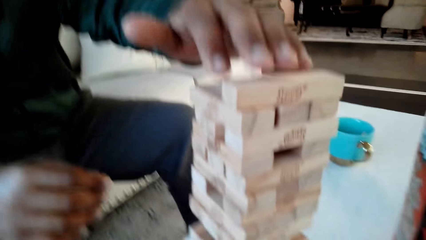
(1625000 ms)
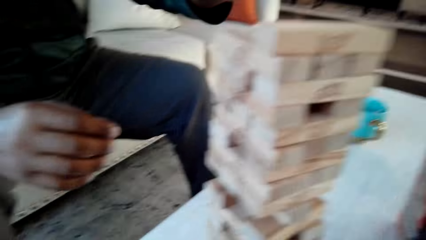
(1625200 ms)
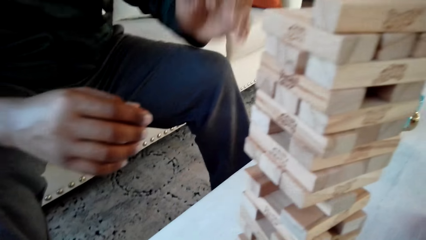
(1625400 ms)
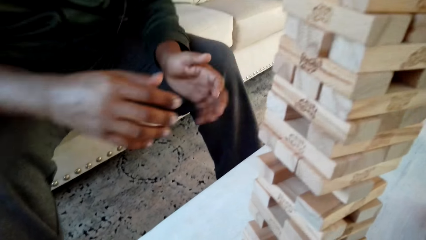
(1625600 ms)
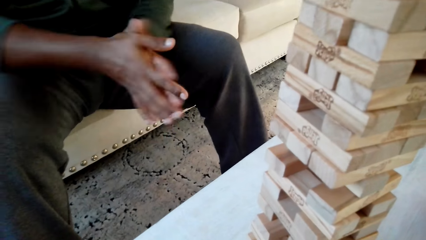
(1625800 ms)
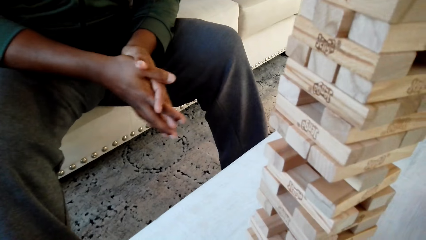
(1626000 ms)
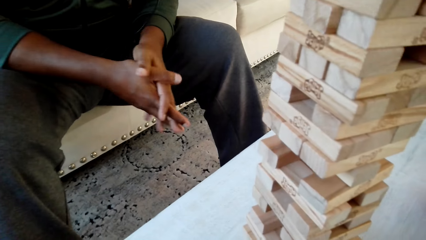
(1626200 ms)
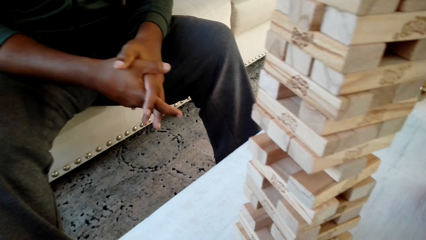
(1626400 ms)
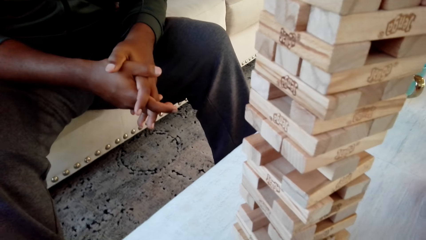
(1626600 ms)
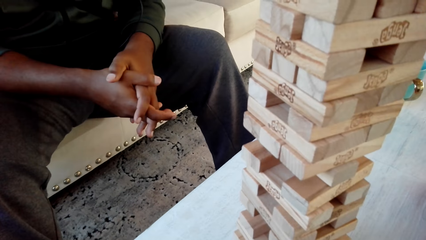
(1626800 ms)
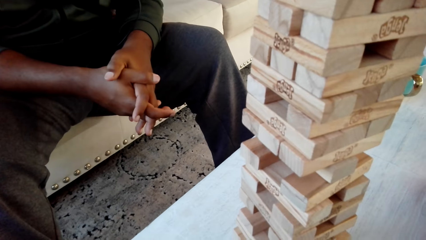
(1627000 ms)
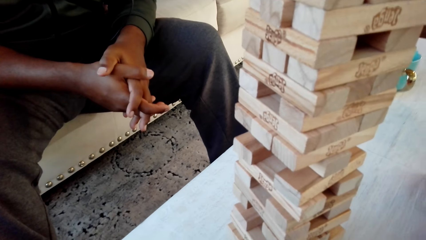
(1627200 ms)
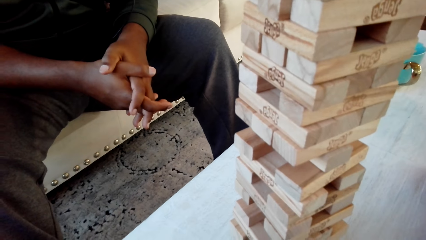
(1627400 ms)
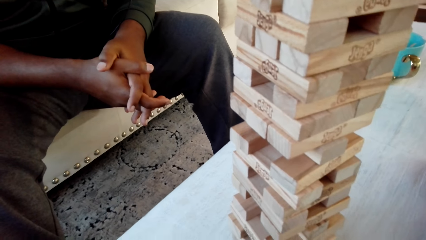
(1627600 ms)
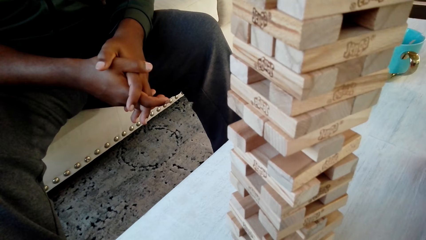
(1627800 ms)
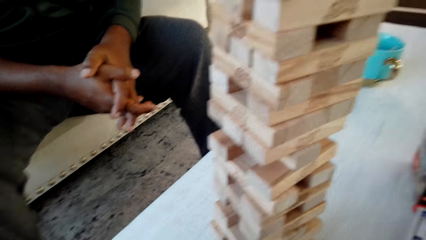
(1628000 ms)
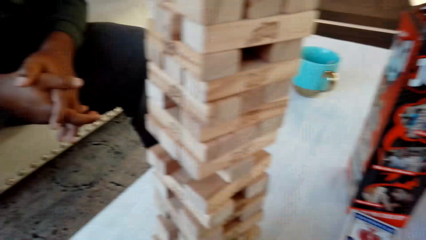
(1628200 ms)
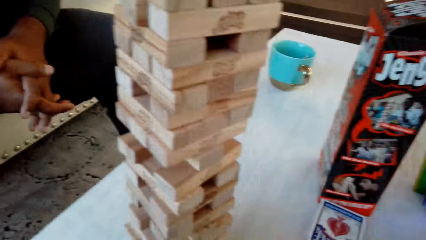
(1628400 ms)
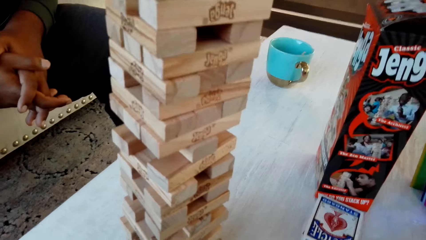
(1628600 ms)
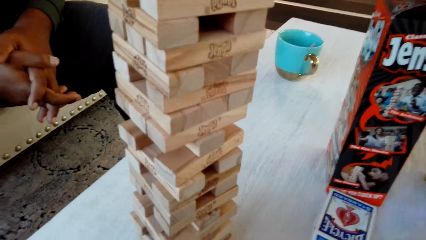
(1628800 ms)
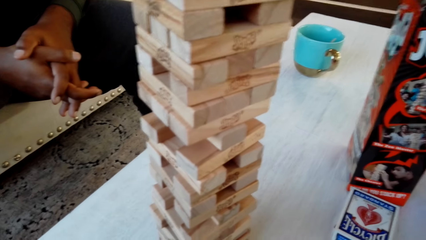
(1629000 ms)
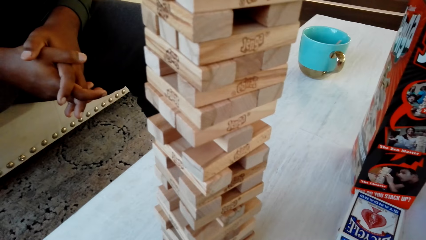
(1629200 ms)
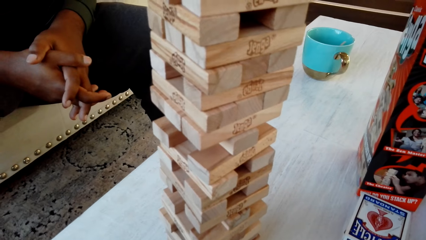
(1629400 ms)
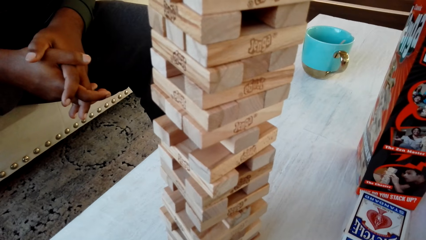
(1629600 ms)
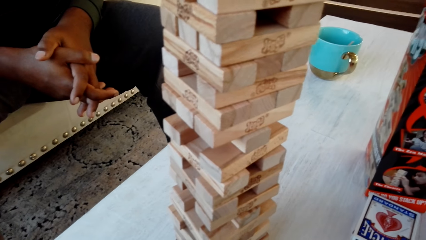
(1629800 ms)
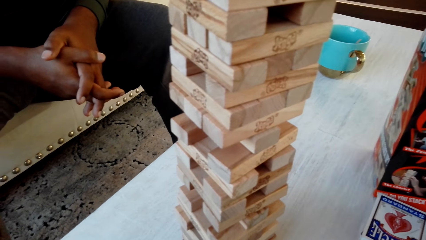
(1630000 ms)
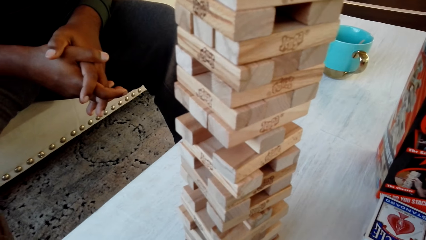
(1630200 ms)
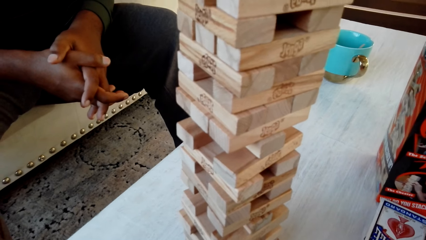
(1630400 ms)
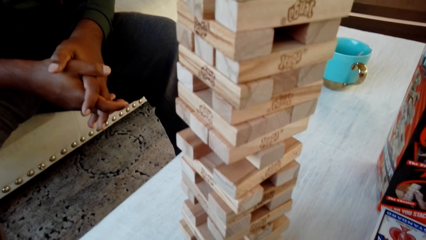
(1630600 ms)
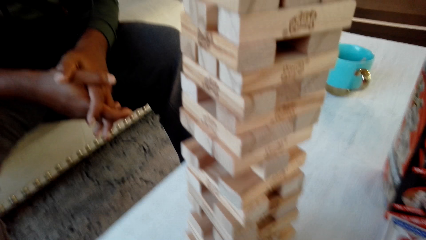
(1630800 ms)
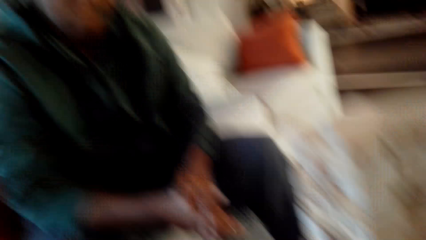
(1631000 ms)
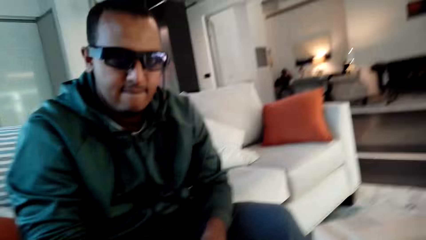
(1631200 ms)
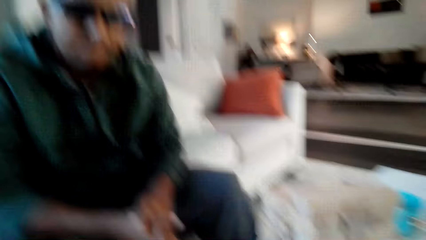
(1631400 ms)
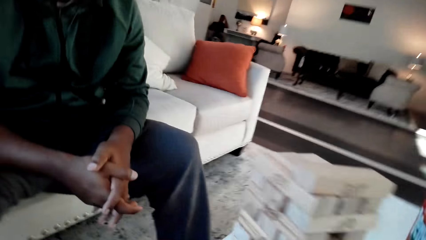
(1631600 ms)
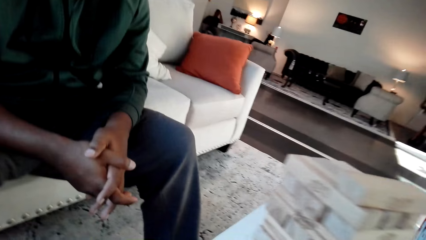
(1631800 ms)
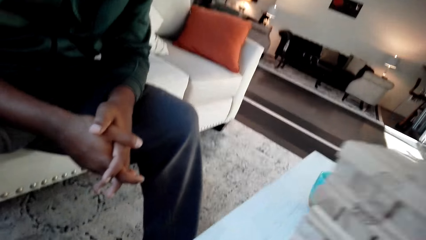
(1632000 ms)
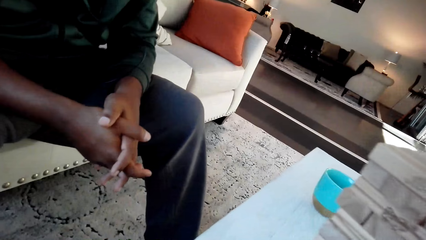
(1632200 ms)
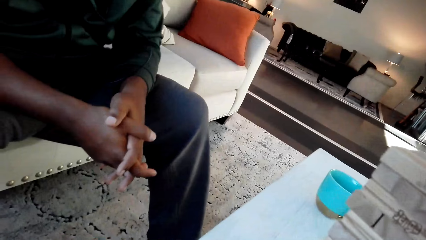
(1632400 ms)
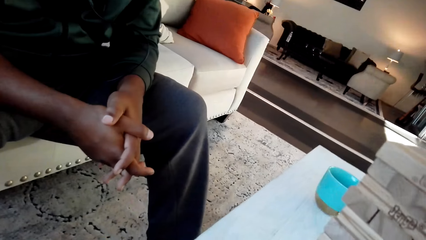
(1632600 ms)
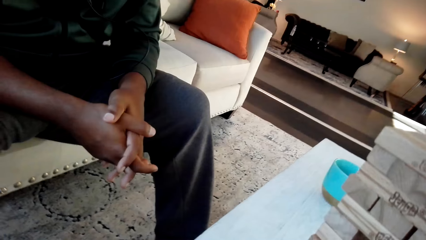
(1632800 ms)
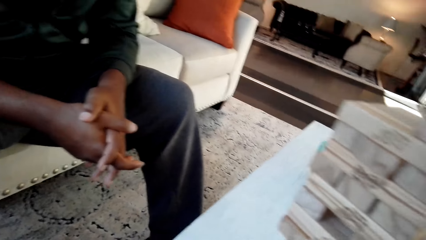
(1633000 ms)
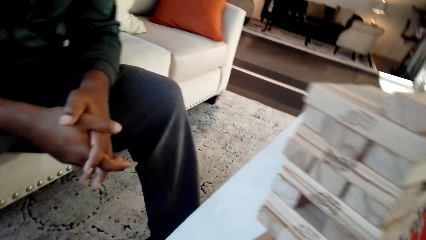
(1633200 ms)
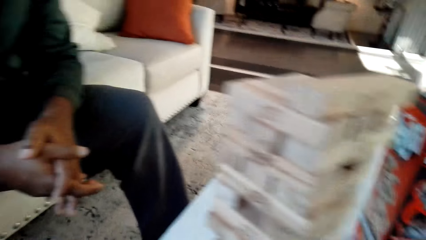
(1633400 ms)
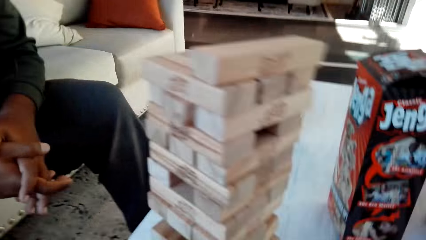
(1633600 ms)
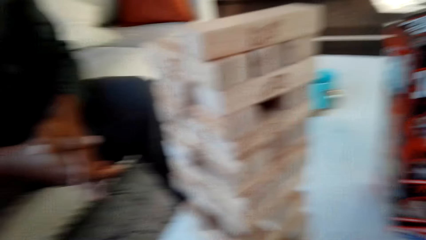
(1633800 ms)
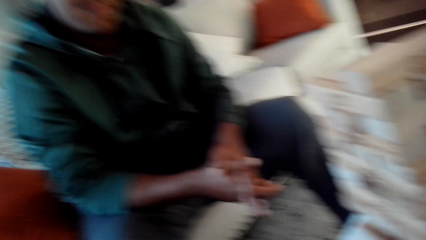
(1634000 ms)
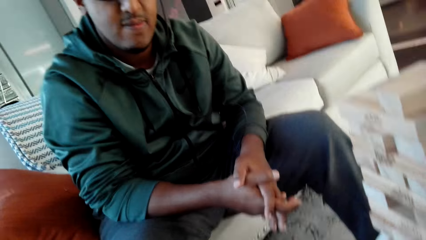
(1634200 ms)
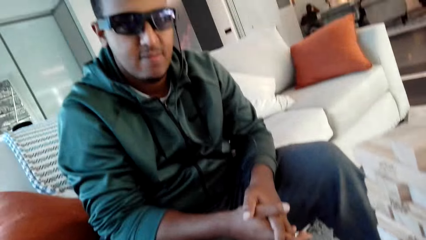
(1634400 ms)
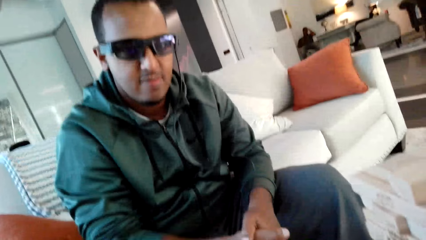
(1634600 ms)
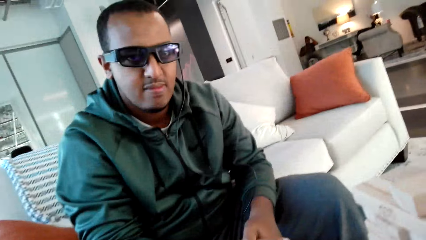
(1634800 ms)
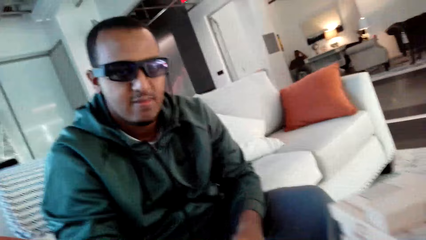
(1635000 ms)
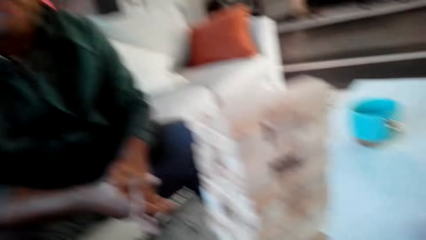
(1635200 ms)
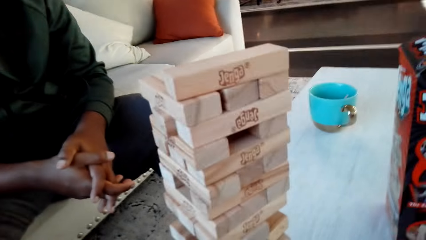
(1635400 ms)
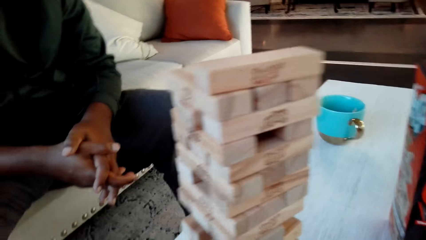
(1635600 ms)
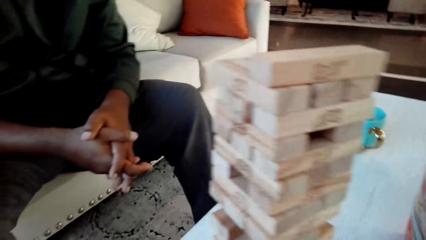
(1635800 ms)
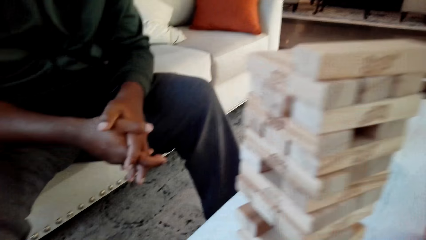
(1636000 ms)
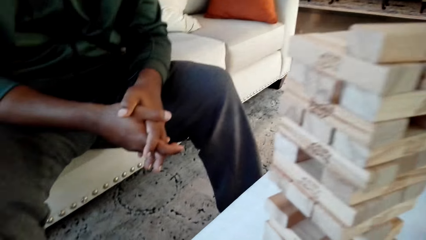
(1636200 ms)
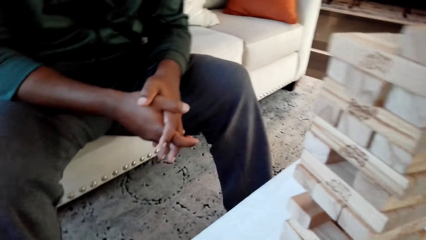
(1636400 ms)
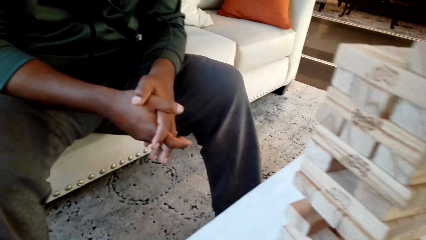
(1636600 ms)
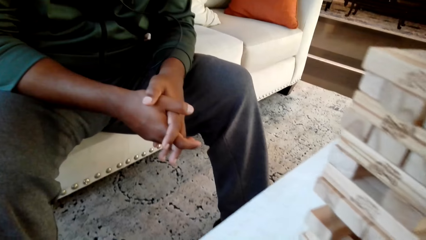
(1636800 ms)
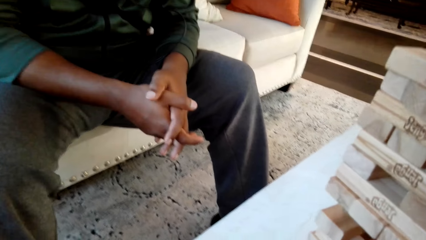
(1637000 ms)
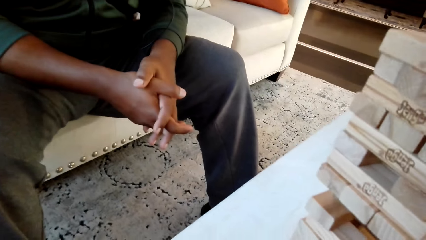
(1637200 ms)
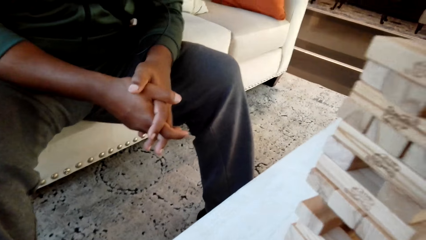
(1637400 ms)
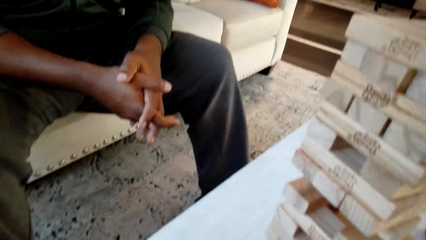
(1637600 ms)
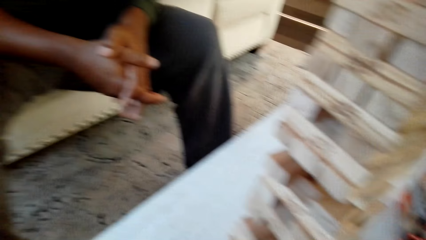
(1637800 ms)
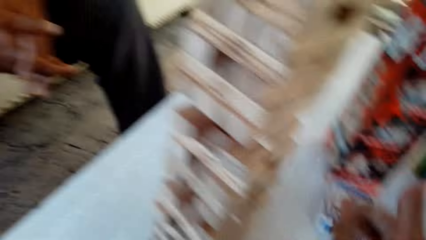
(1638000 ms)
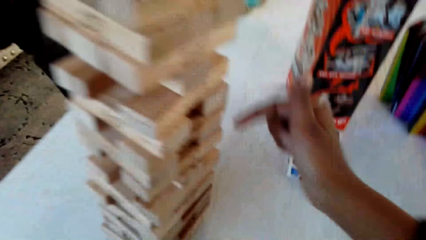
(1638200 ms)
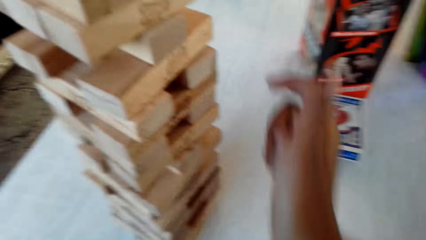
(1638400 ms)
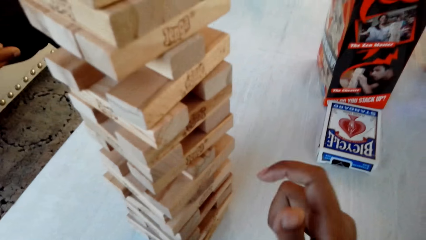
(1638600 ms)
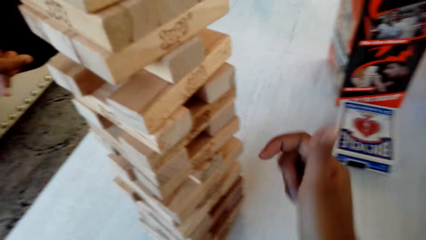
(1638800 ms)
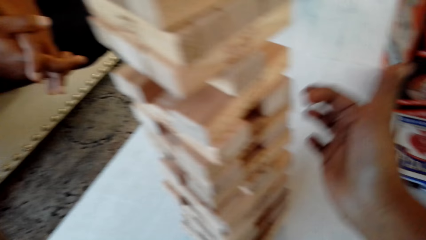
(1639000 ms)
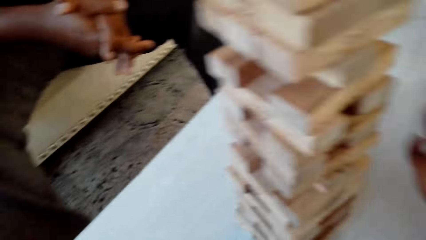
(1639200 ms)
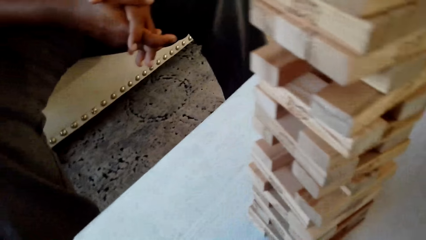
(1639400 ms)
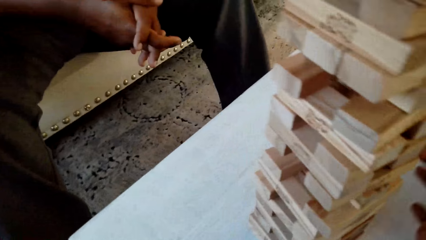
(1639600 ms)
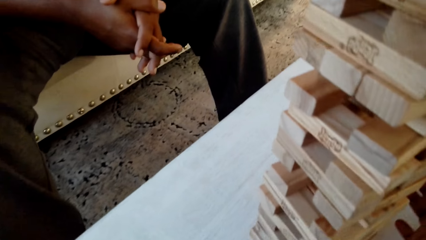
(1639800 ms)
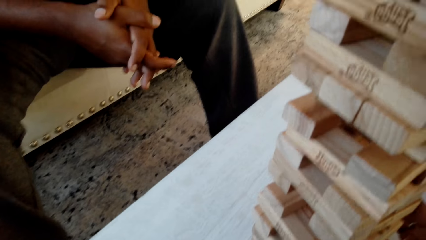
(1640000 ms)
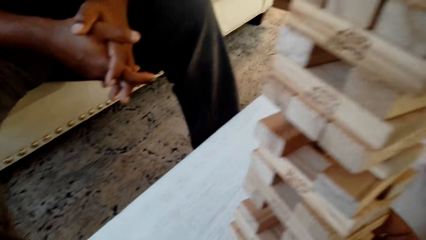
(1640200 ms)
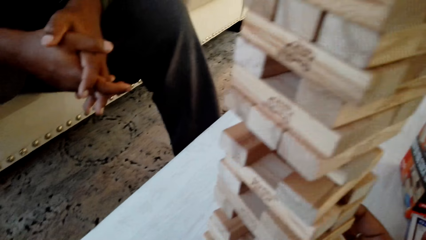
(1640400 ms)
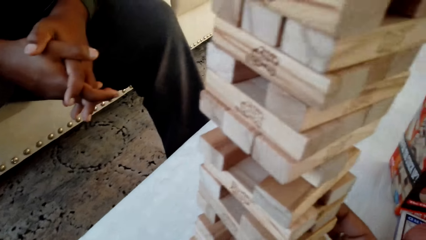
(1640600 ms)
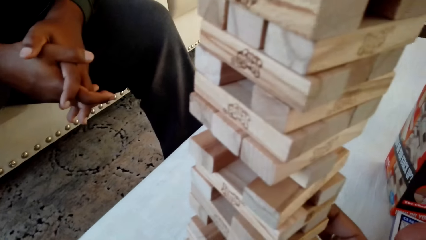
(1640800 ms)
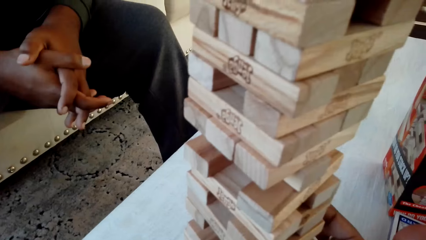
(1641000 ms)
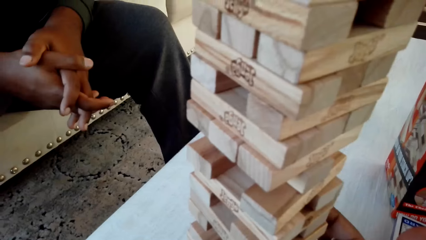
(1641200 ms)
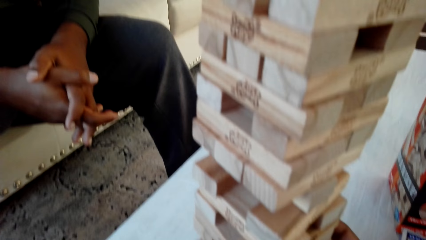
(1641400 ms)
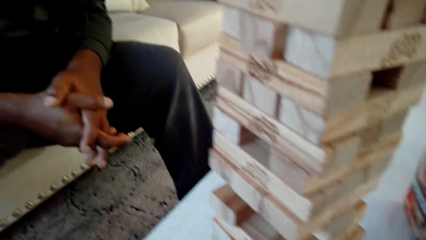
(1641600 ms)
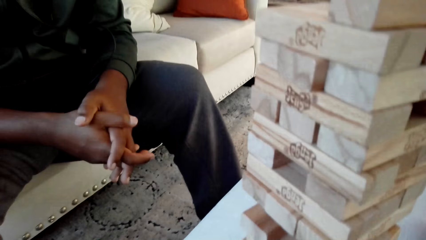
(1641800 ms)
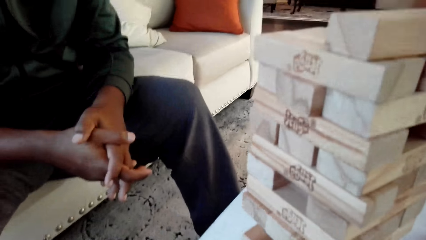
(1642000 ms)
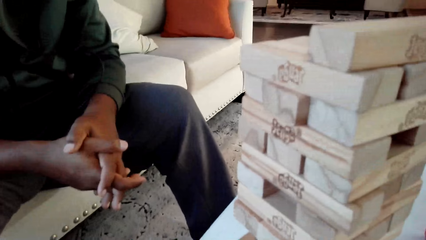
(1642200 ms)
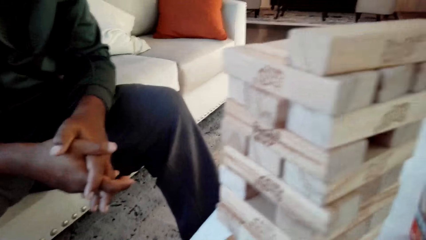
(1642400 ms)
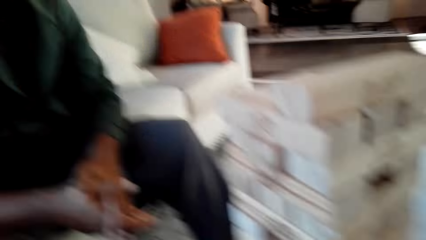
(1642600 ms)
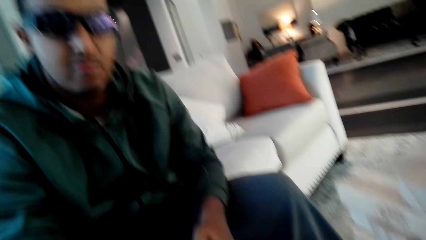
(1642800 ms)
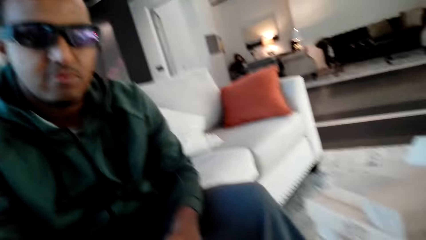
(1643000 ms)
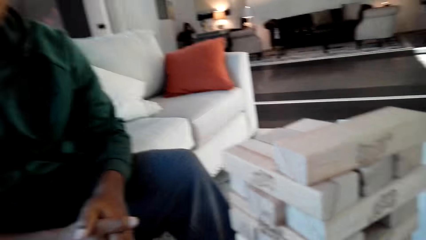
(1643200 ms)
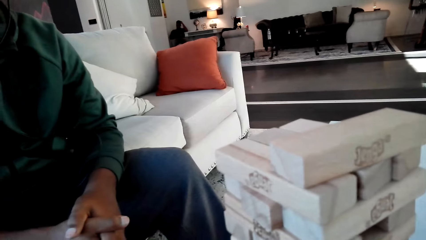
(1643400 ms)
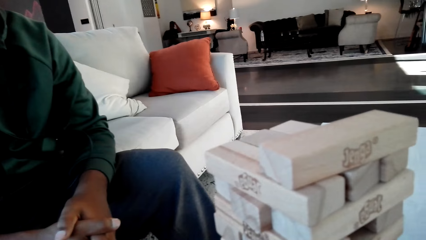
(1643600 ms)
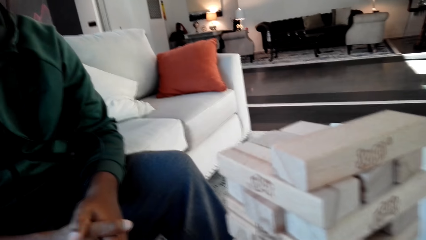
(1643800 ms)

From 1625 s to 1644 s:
The camera wearer converses with a man. They play Jenga sticks.
